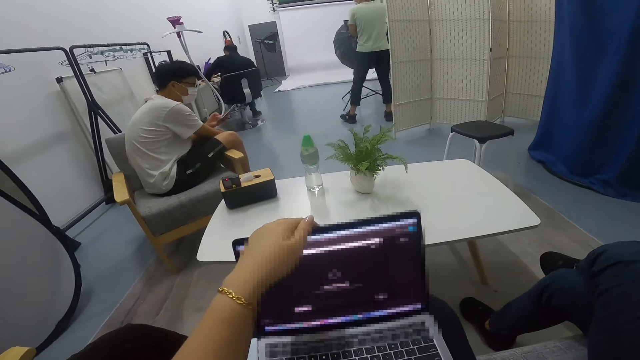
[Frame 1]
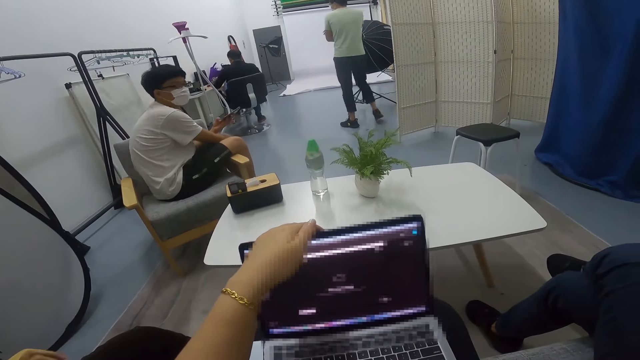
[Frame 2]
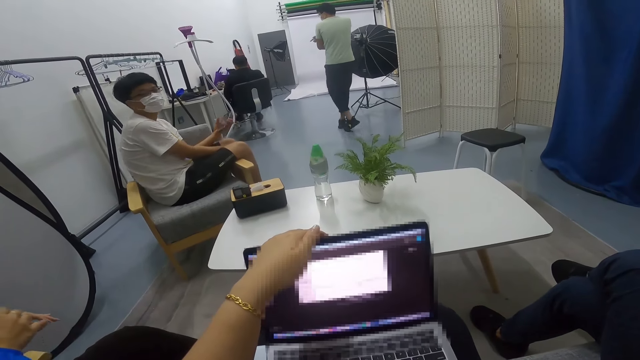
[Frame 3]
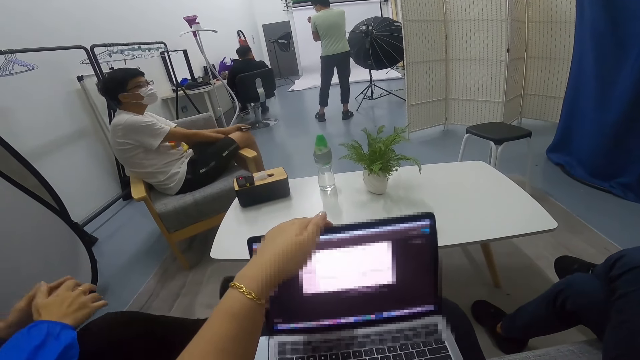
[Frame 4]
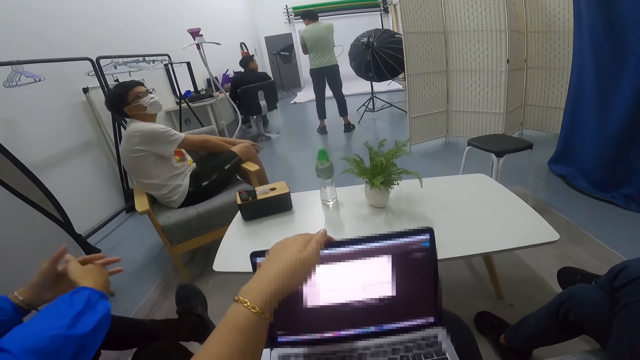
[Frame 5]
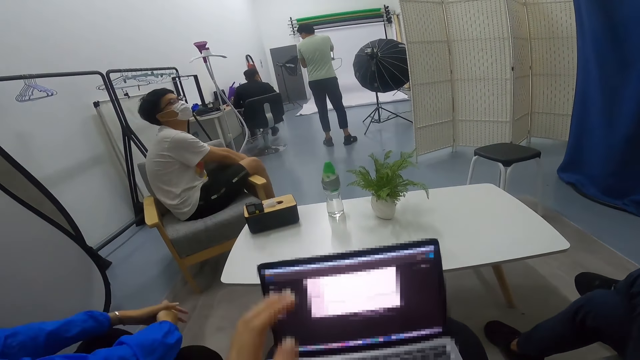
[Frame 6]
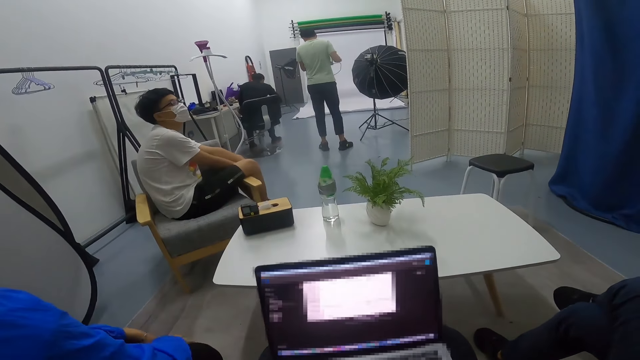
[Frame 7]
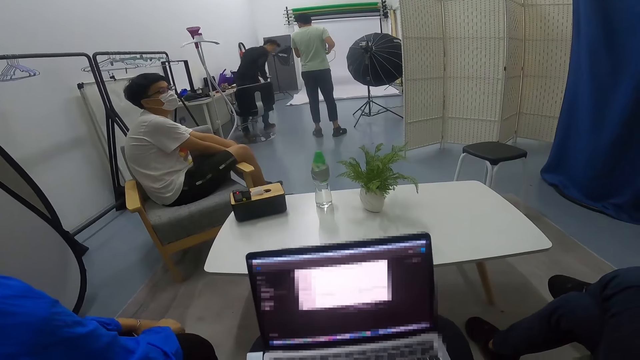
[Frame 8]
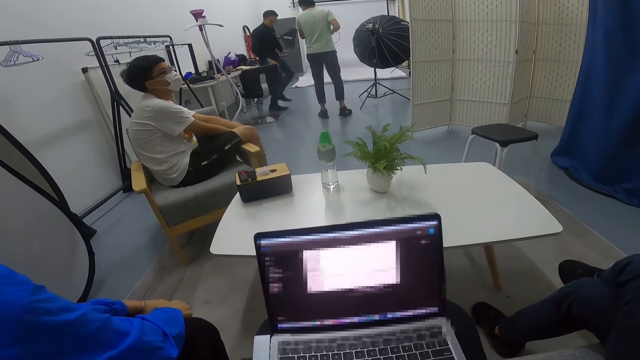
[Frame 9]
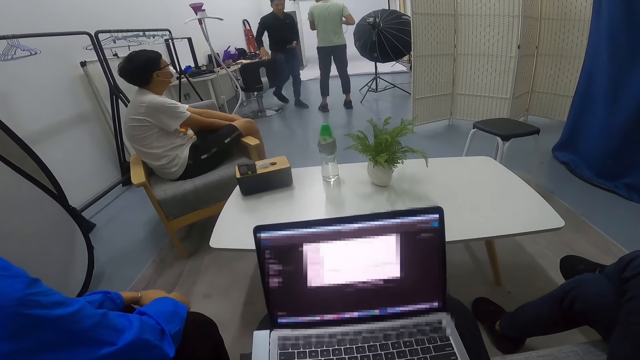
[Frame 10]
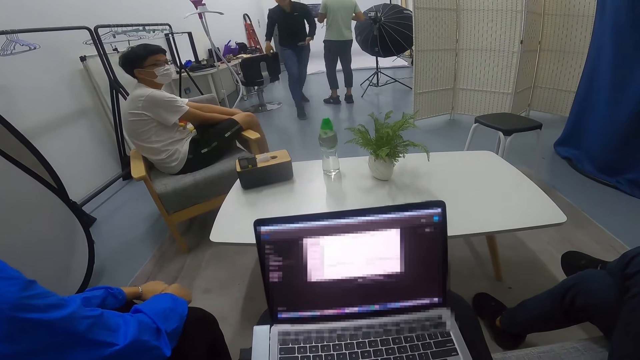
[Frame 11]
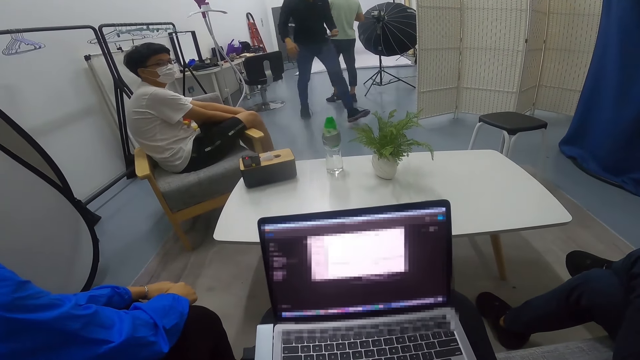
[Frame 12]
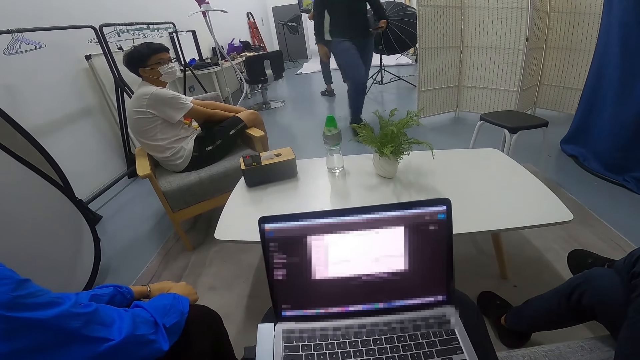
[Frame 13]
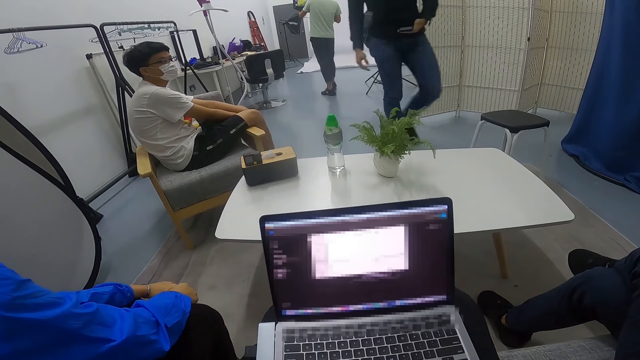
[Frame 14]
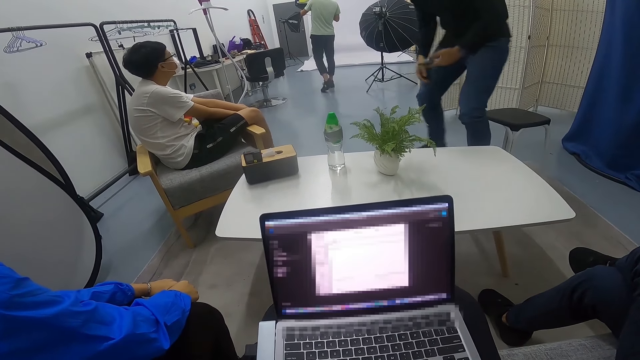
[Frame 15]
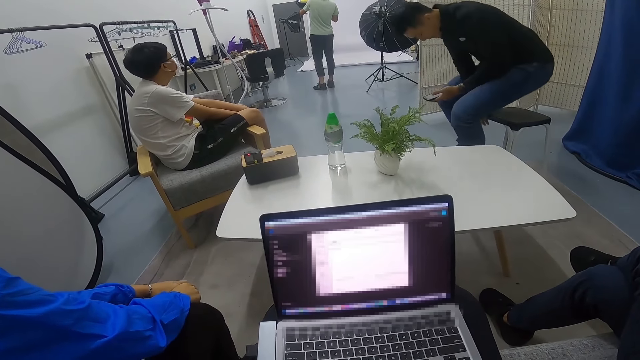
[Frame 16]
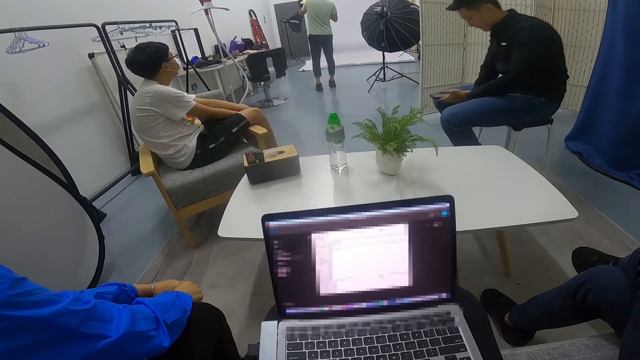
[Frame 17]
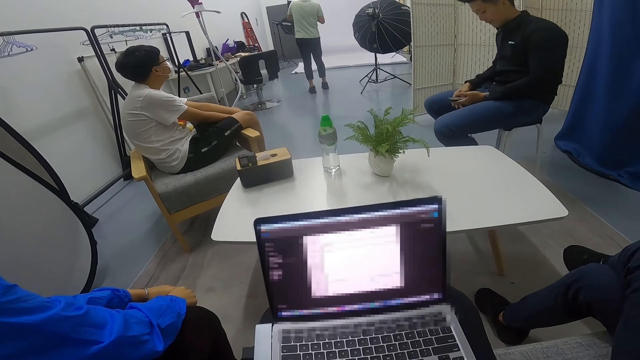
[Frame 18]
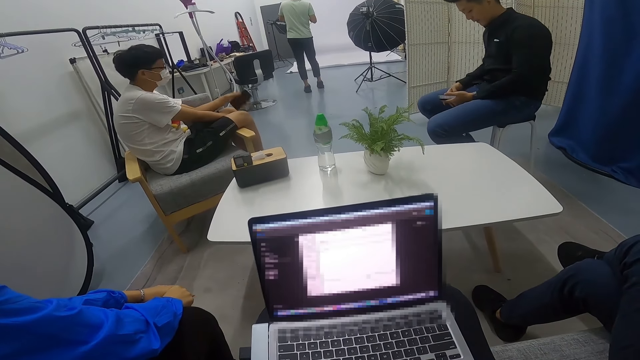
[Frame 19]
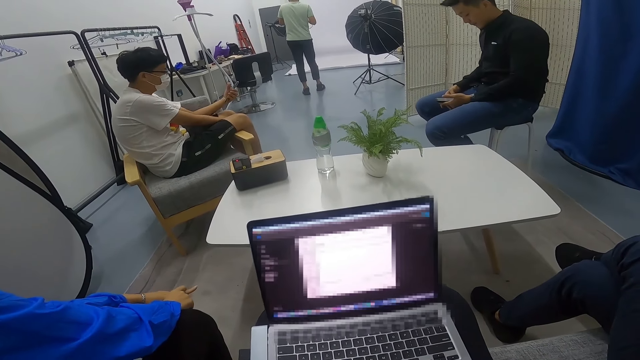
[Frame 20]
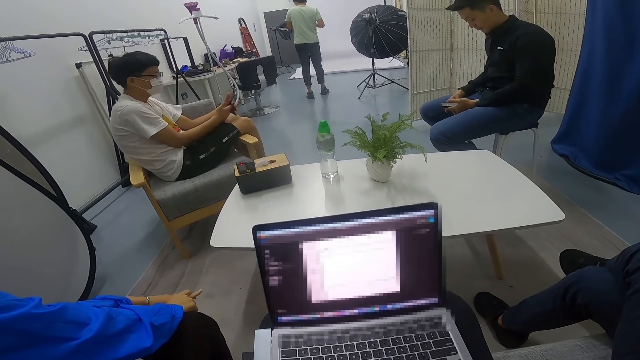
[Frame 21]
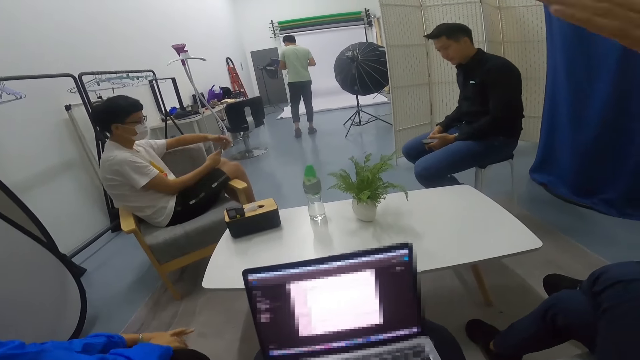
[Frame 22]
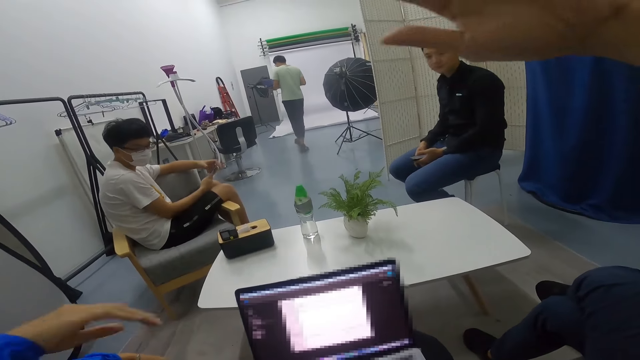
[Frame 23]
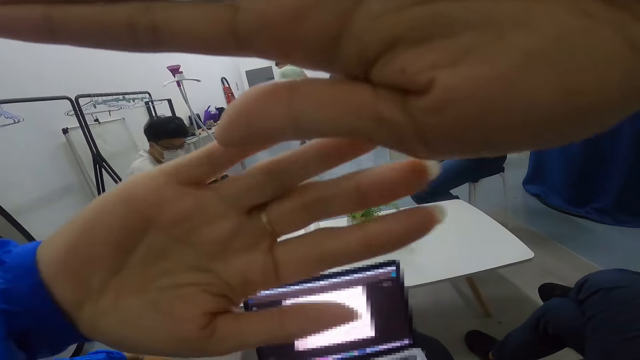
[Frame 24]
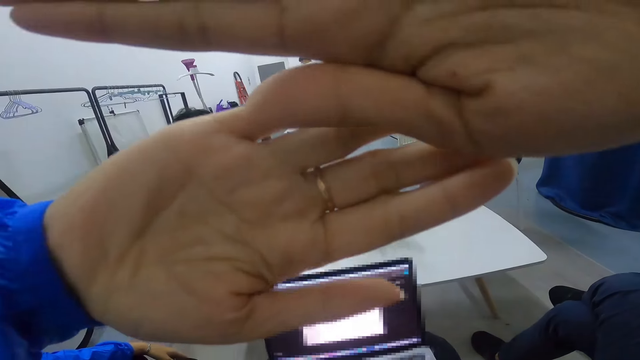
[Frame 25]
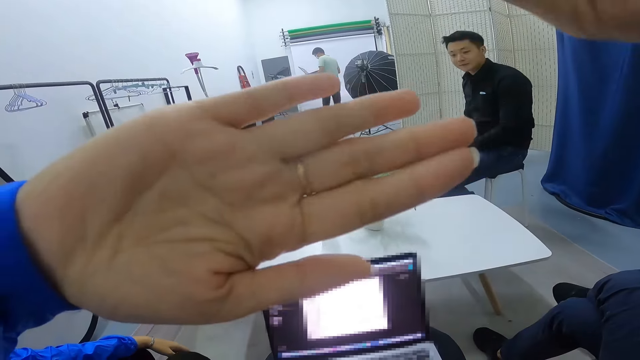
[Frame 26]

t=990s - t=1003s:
The camera wearer holds the laptop. A man stares at the camera wearer, another man and a lady. The lady folds her legs beside the camera wearer. A person walks in the room. Another man walks from the desk to a stool near a table in the room, and sits on the stool. Another man carries the laptop round in the room. The man the first man stared at shields the camera on the camera wearer's head with his hand. The first man uses his phone on the seat. The man on the stool stares at the lady, the other man and the camera wearer. The lady shields the camera on the camera wearer's head with her hand.

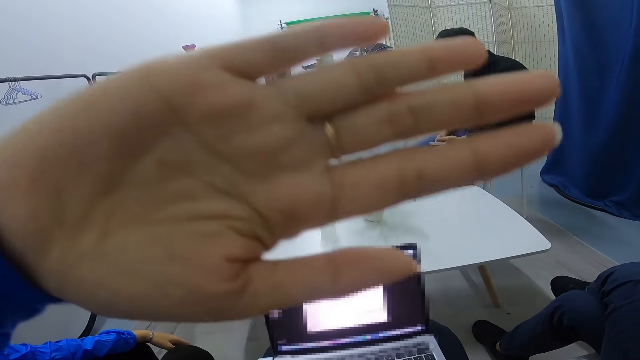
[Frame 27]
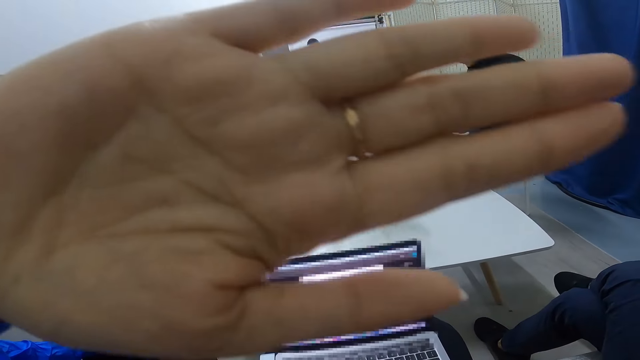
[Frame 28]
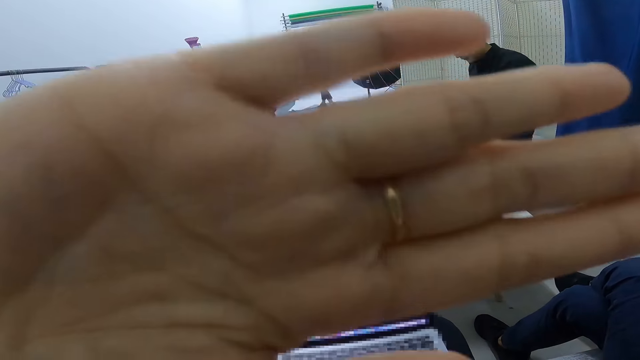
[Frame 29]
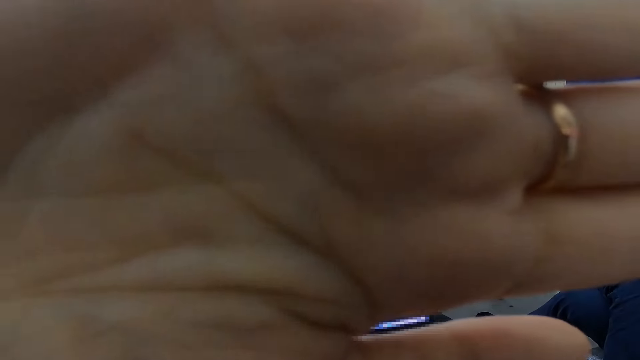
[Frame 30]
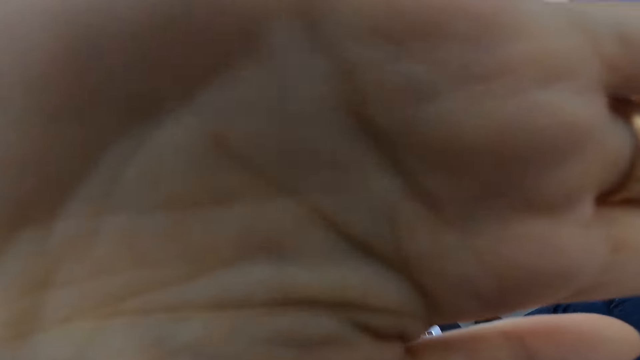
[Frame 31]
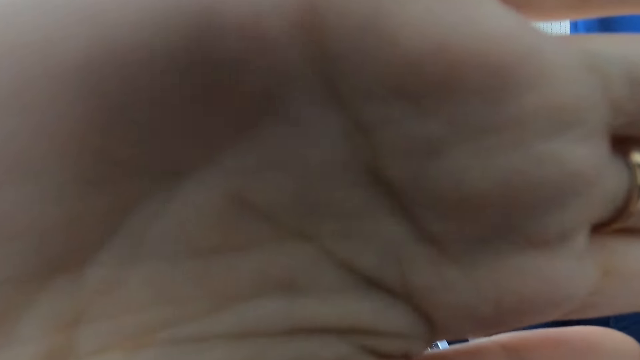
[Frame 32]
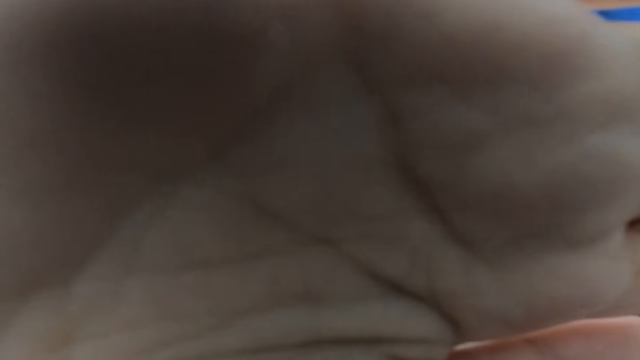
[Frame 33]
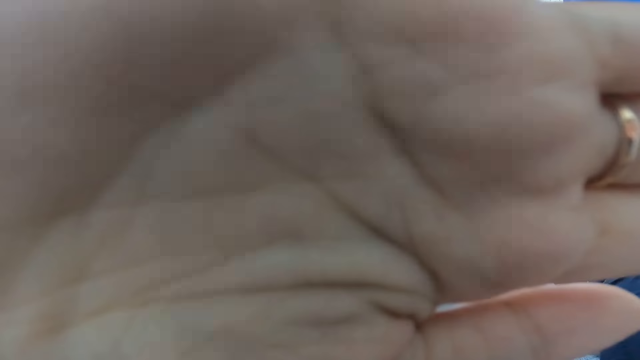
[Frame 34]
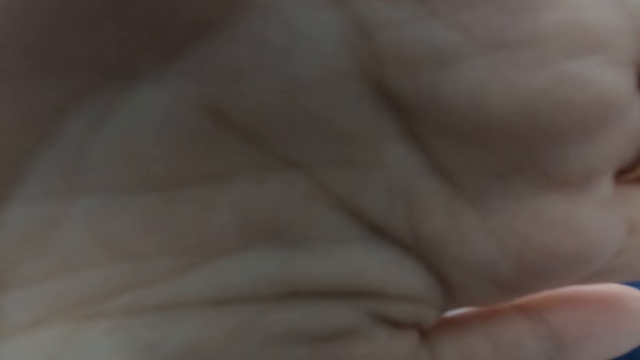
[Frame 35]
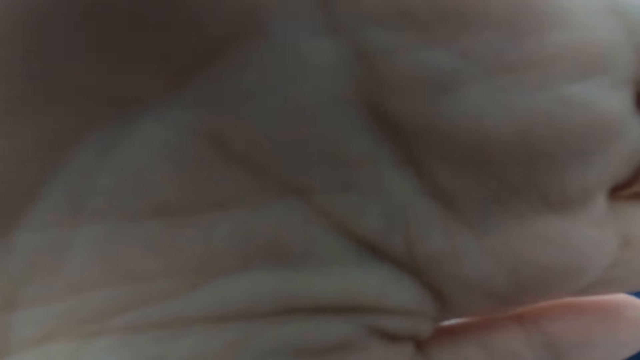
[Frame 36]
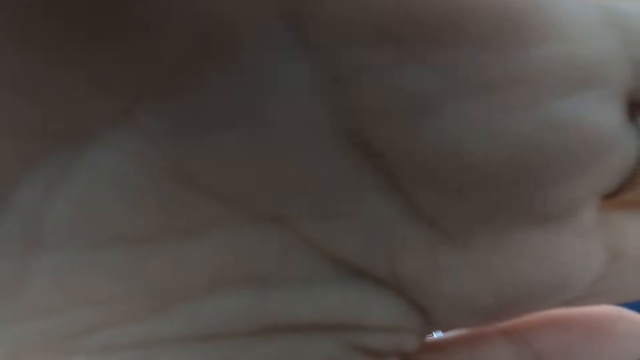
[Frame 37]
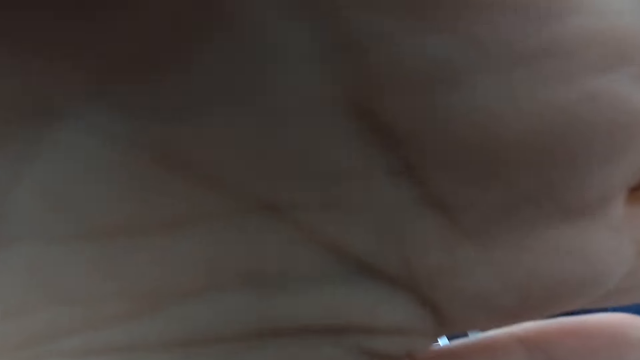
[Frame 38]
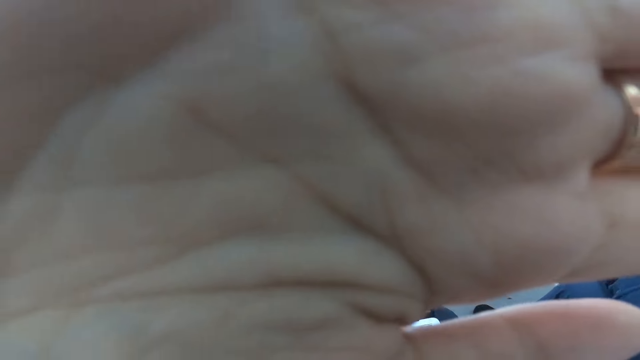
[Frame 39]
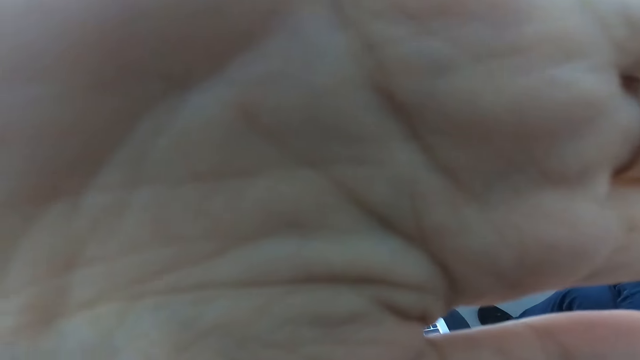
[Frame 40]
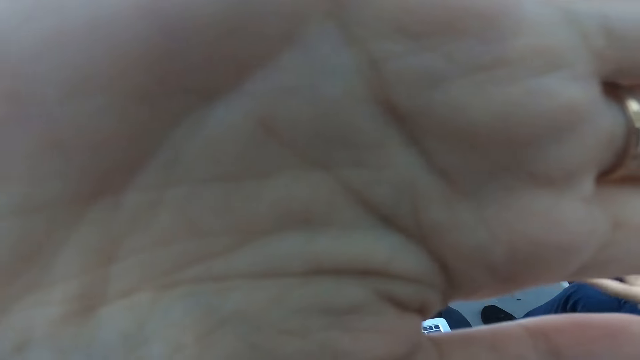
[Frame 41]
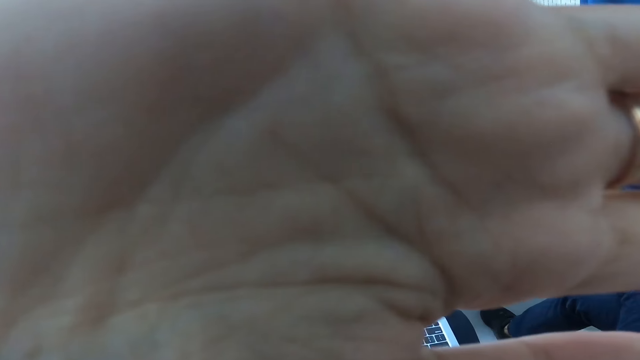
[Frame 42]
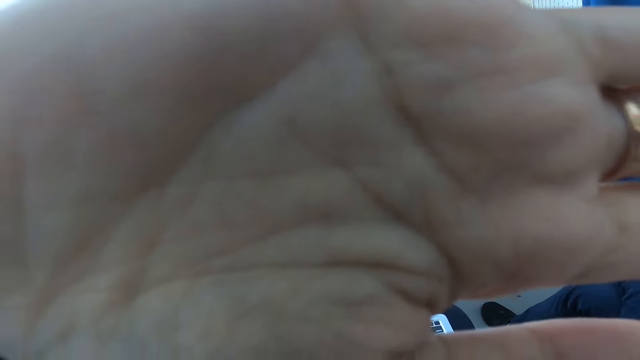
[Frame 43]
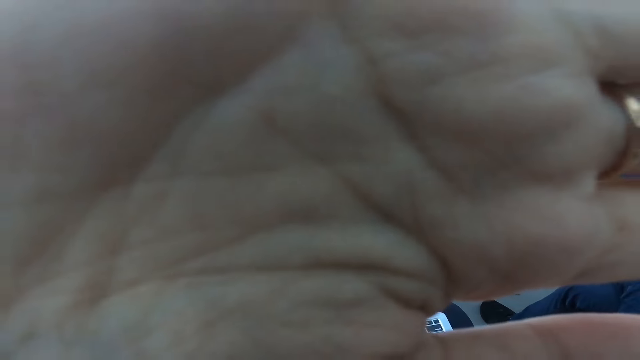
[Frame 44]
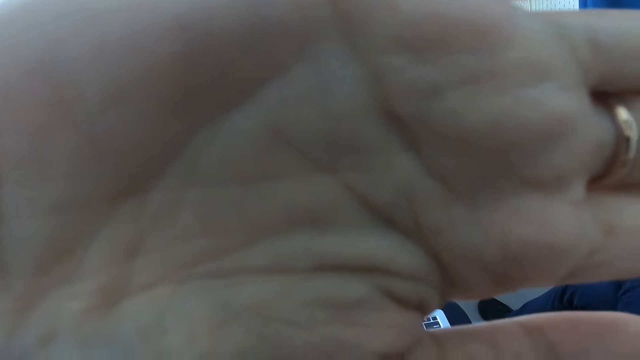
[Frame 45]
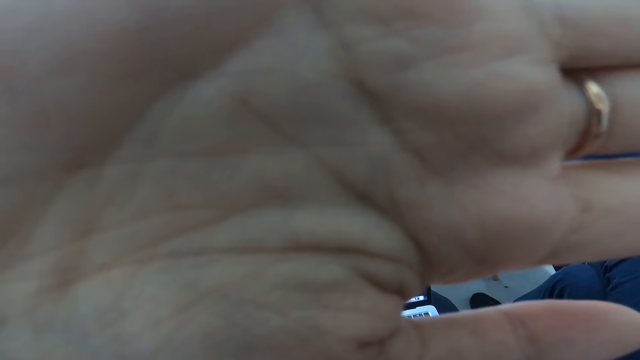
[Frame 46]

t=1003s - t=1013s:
A man drops his hand back. A person stretches the hand on the screen. A lady shields the camera on the camera wearer's head with her hand.
